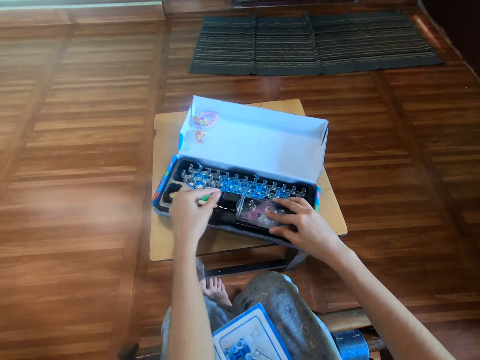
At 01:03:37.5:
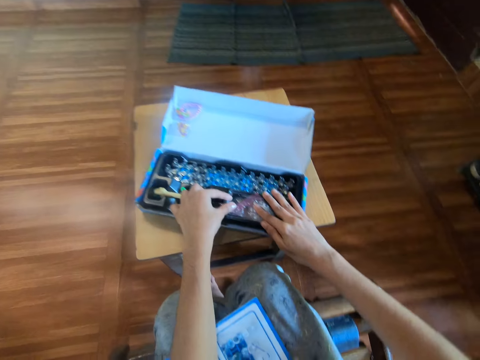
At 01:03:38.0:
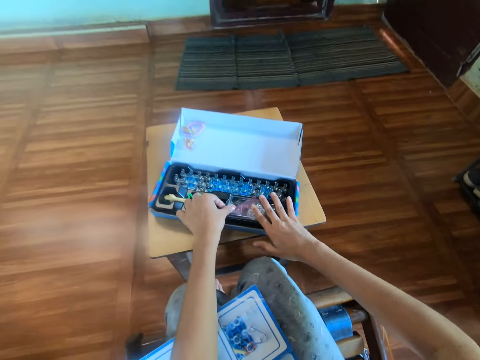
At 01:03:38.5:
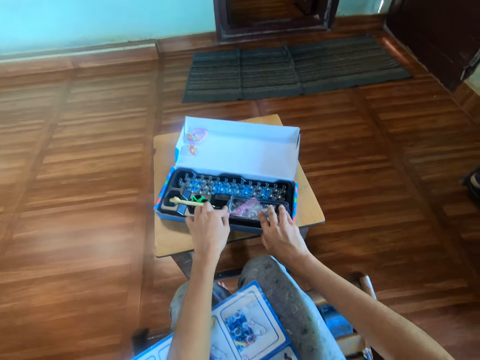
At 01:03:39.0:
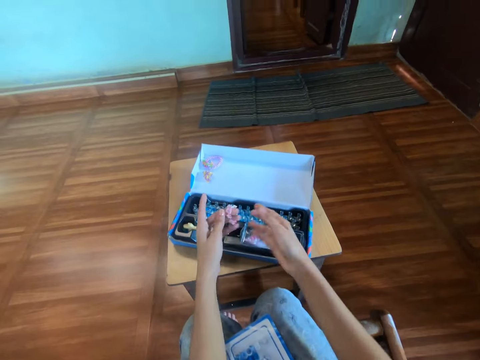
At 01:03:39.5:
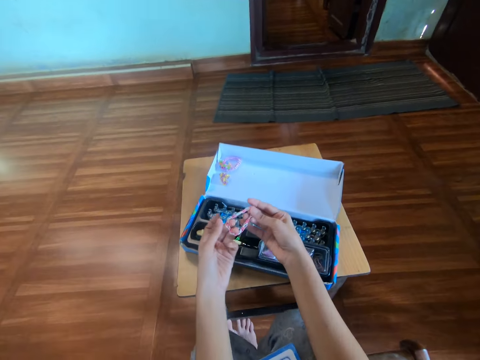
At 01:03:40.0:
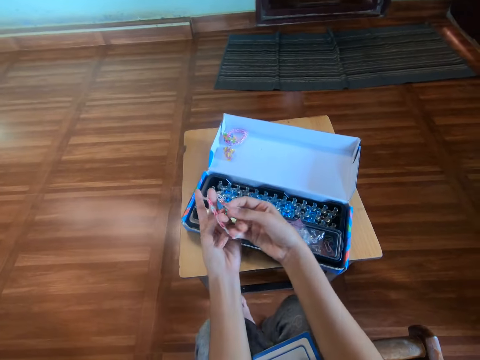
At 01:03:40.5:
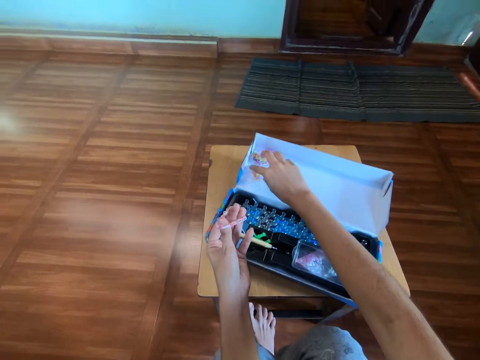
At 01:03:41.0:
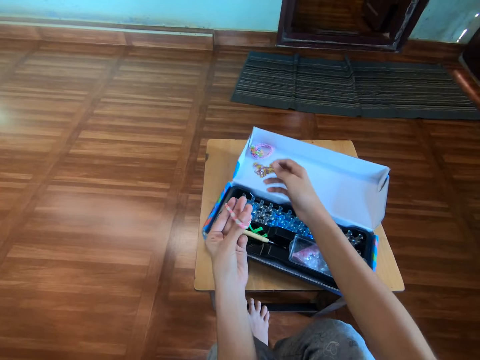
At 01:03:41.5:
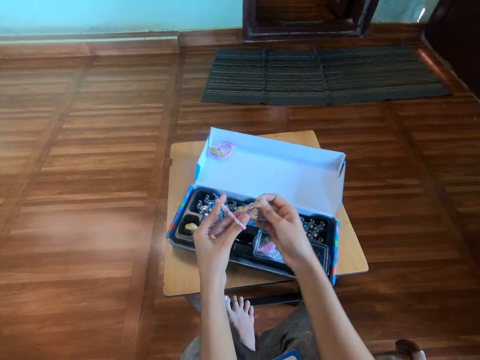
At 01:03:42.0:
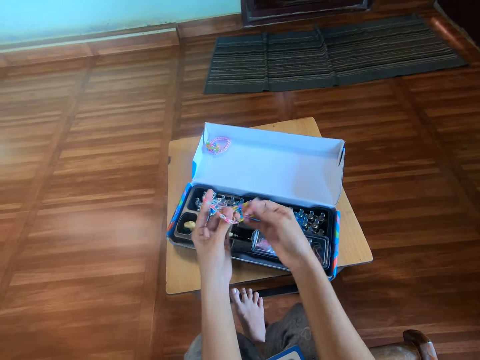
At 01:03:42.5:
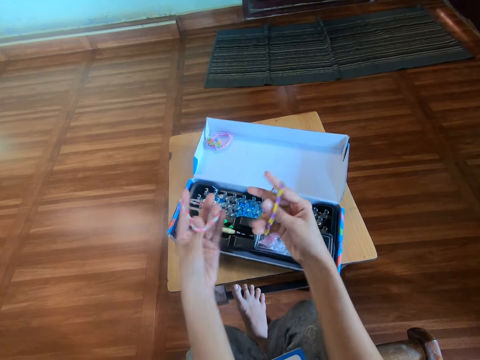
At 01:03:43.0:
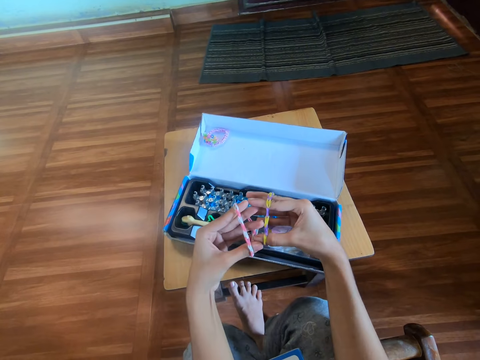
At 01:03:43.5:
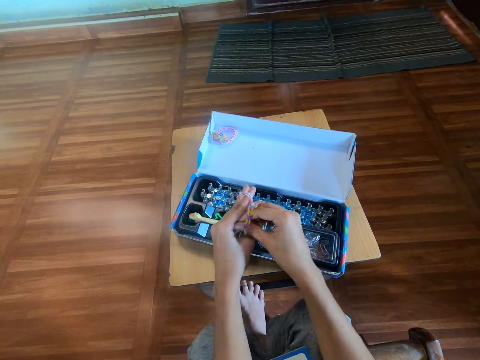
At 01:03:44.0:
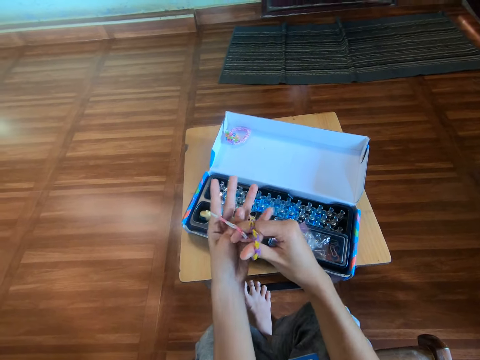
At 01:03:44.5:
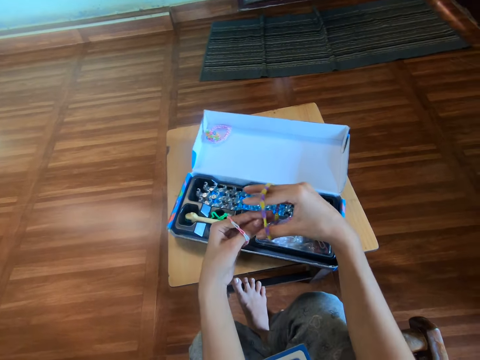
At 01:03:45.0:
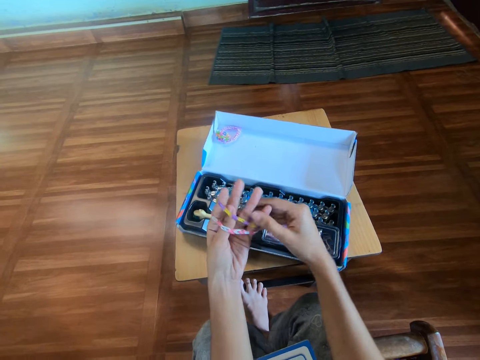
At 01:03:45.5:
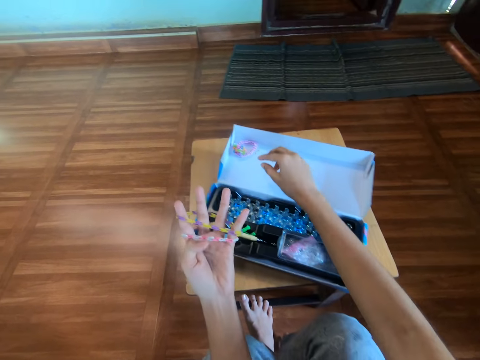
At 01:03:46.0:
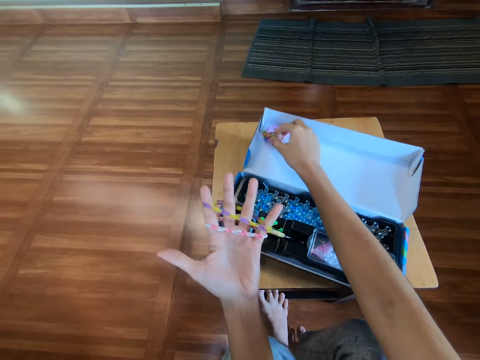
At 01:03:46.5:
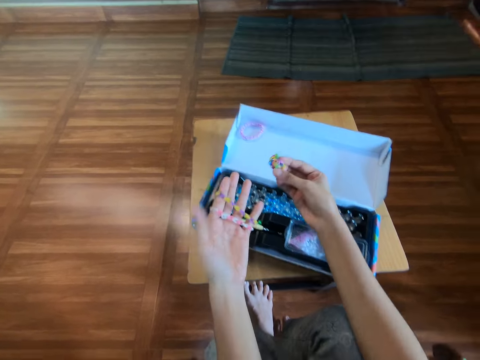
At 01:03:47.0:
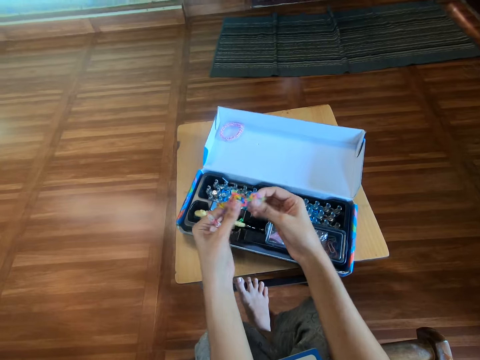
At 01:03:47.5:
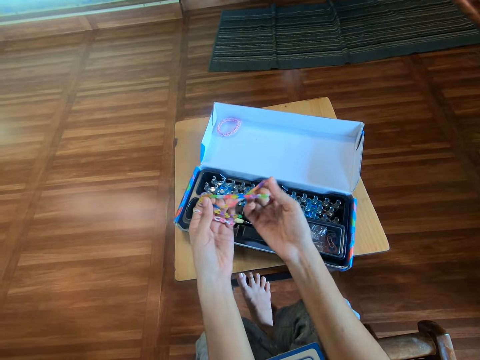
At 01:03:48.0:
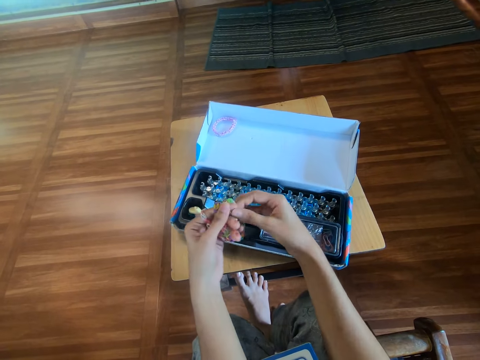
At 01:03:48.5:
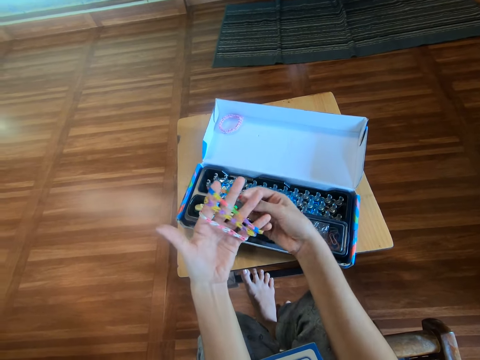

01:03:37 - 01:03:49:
The camera wearer covers a compartment in the pack with the cover in the right hand with both hands. They wear a bracelet on the left fingers with the right hand. They stretch the loom band. They pick another bracelet from the pack with the right hand. They wear the bracelet on the right fingers with the left hand. They put both hands together. They wear the second bracelet on the left hand with the right hand. They pick another bracelet from the pack with the right hand. They wear the third bracelet on the left hand with the right hand.

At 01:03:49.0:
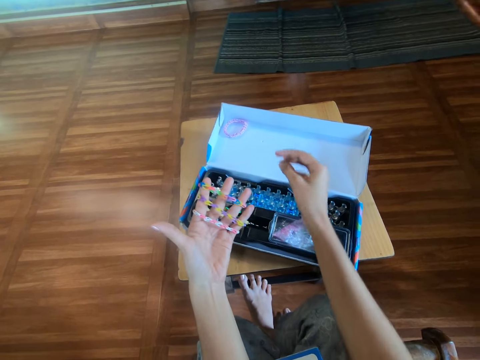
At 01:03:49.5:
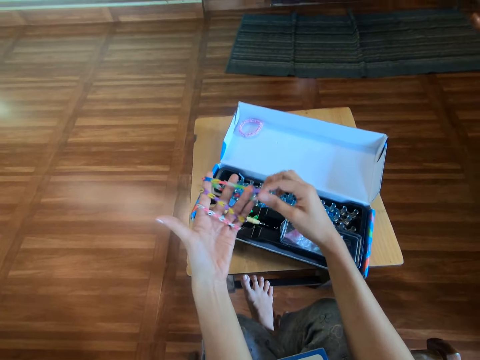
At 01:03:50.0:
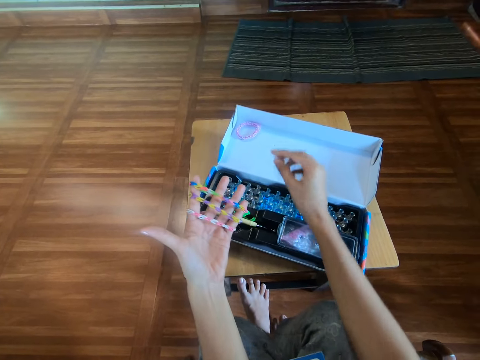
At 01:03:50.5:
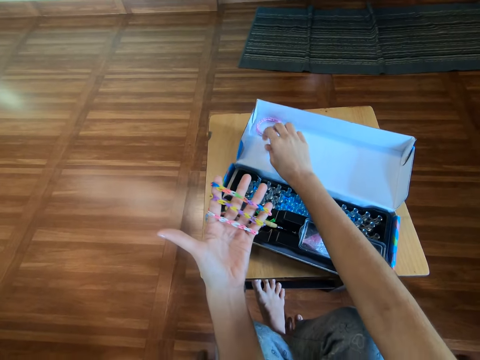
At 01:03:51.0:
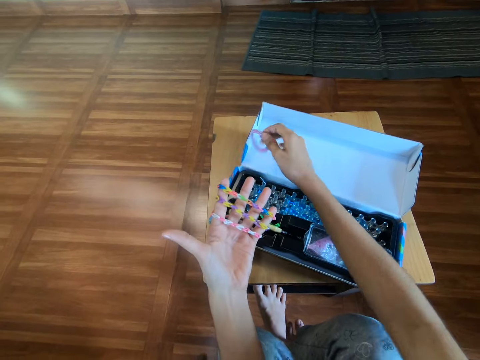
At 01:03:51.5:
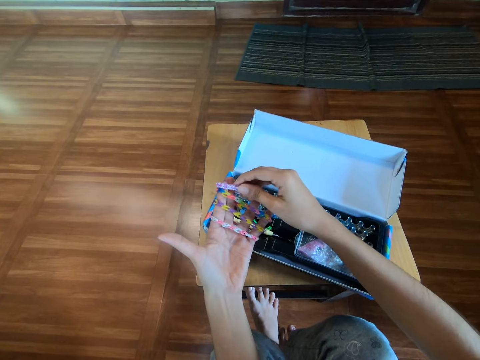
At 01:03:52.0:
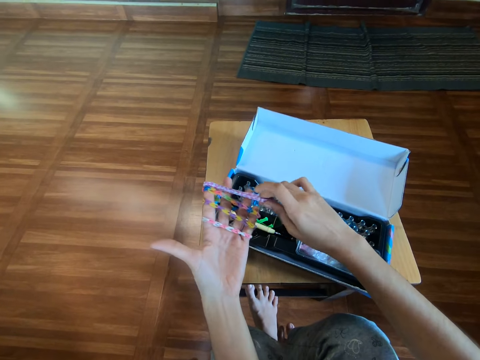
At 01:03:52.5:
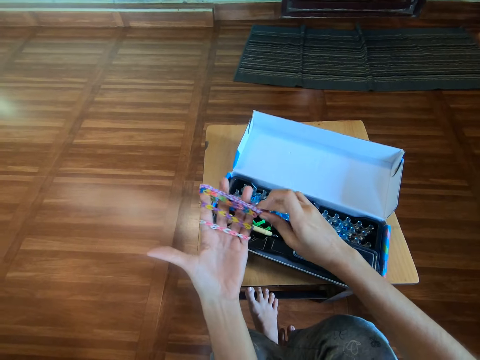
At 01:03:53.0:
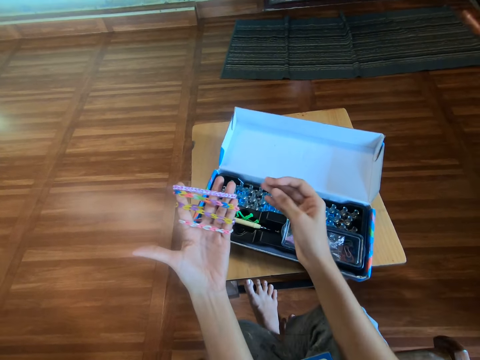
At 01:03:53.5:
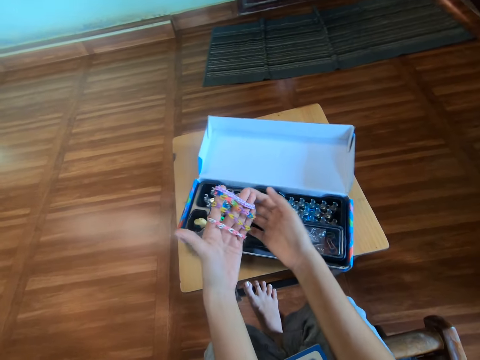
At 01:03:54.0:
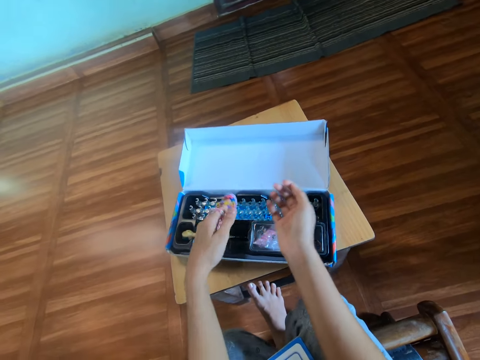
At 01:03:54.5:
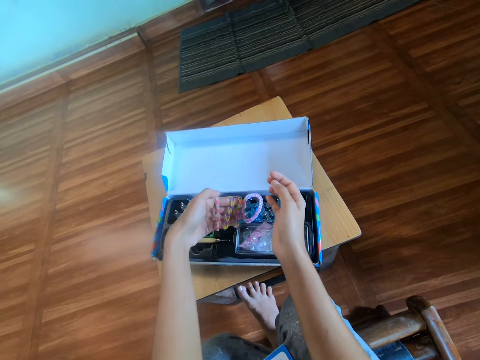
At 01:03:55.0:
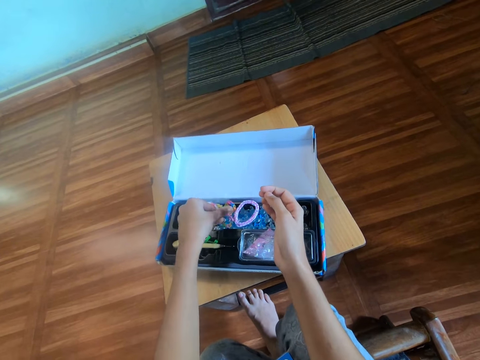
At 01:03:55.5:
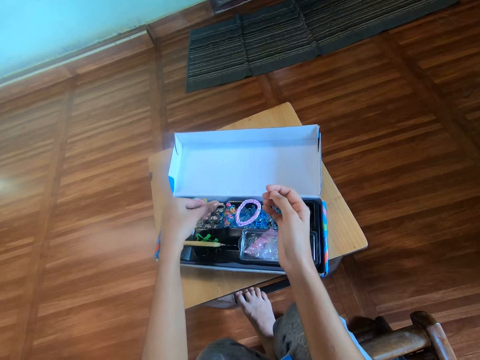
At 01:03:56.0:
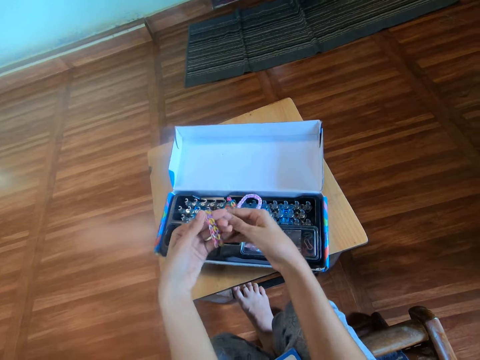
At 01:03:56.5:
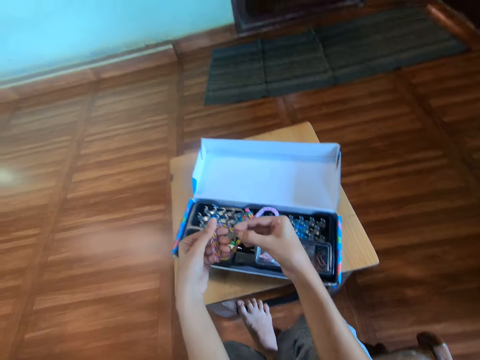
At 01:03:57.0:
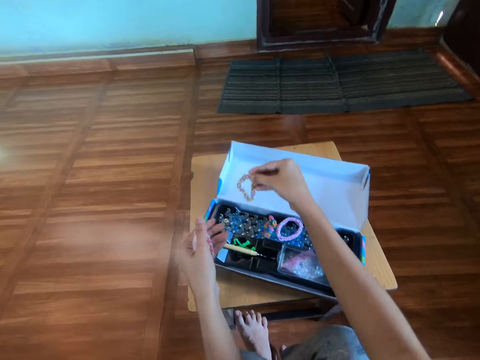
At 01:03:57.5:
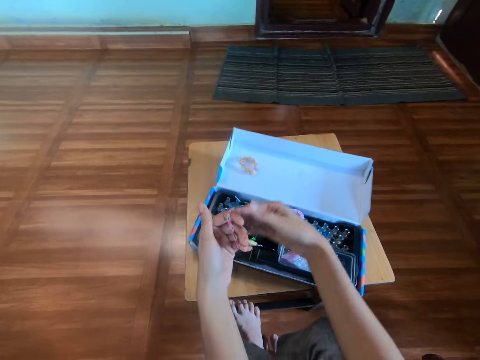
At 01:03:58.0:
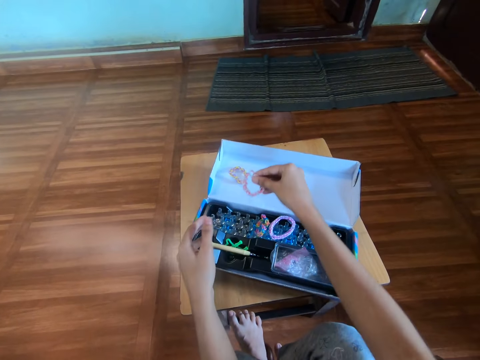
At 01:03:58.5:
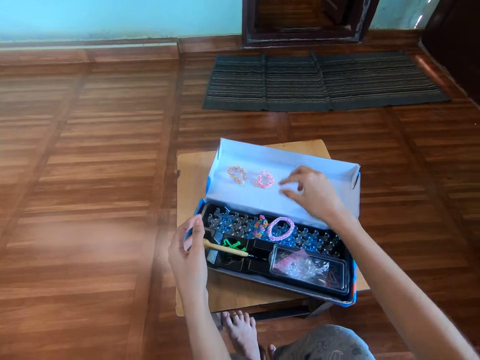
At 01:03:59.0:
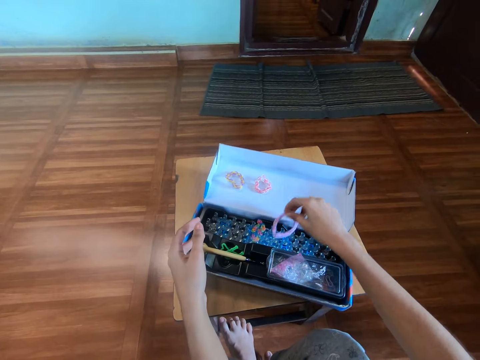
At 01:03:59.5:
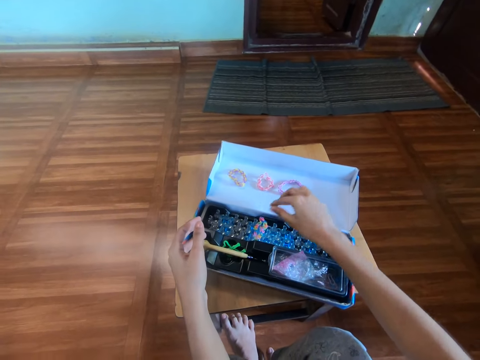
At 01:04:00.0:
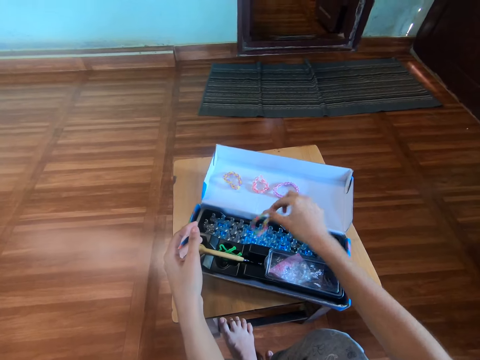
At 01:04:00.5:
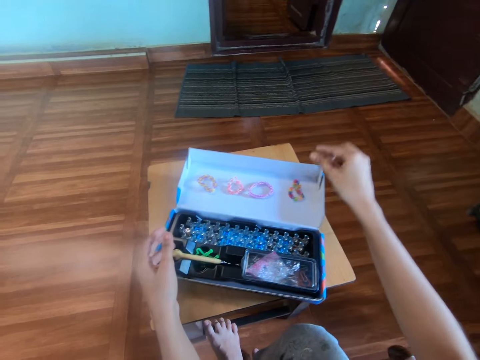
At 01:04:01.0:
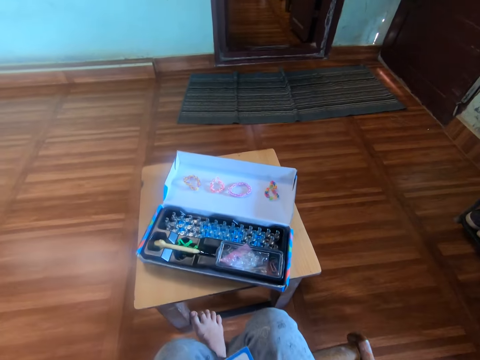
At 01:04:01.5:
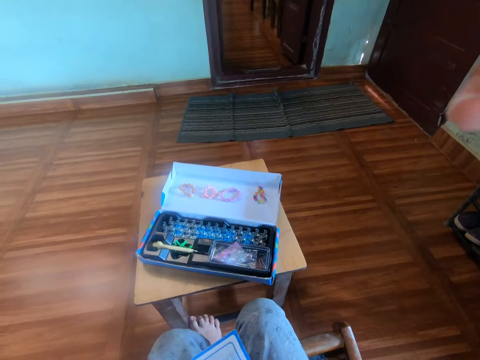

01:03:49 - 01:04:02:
The camera wearer places a loom band on his hand. He picks another bracelet from the pack with his right hand. He wears the fourth bracelet on his left hand with his right hand. He drops the third and fourth bracelet in the pack with his left hand. He removes the loom band from his hand. He removes the second bracelet with his right hand. He drops the second bracelet in the pack or loom band kit with his right hand. He removes the first bracelet with his right hand and drops the first bracelet in the pack with his right hand. He picks the fourth bracelet with his right hand and drops the fourth in the pack with his right hand. He picks the third bracelet with his right hand and drops the third in the pack with his right hand. He adjusts the tracker with his right hand.
